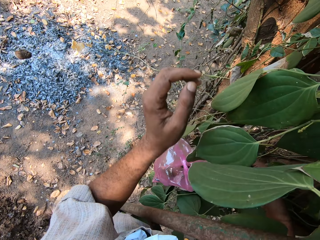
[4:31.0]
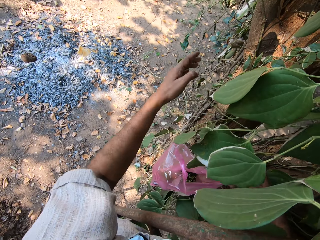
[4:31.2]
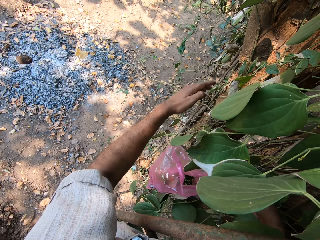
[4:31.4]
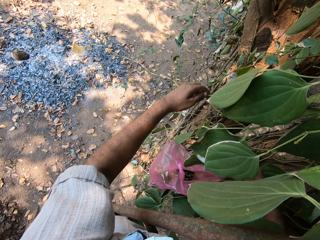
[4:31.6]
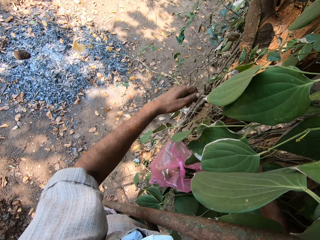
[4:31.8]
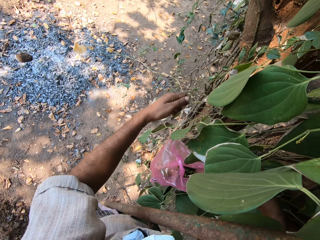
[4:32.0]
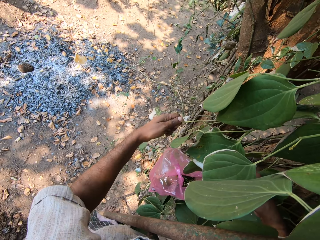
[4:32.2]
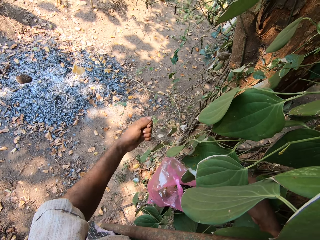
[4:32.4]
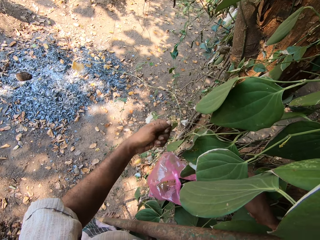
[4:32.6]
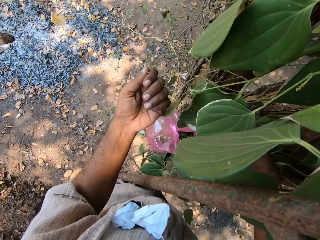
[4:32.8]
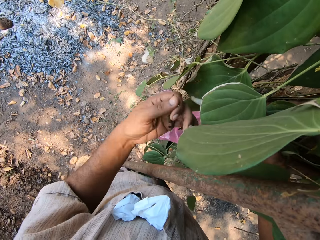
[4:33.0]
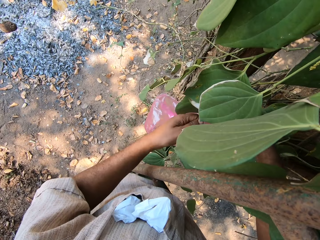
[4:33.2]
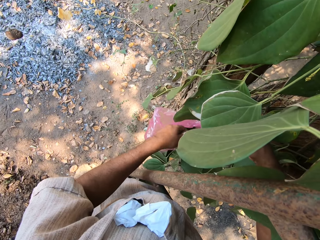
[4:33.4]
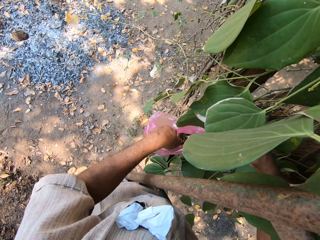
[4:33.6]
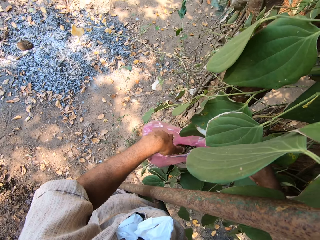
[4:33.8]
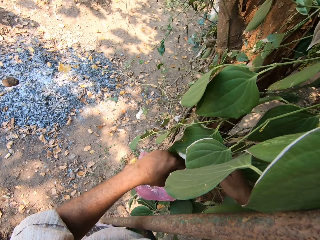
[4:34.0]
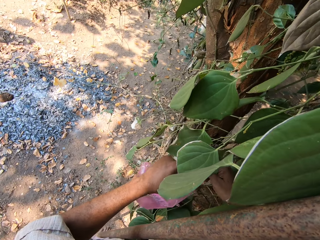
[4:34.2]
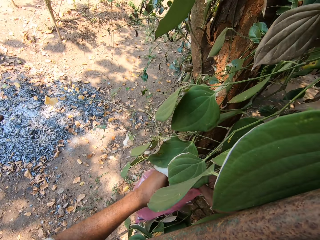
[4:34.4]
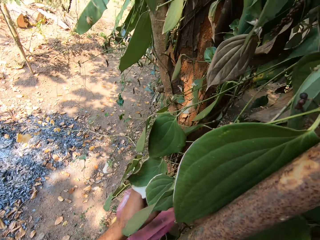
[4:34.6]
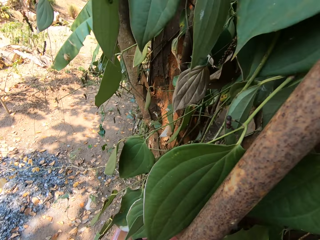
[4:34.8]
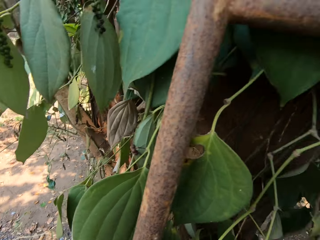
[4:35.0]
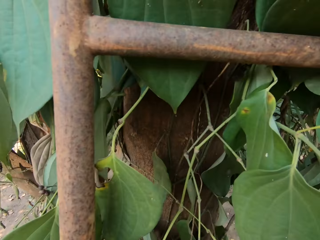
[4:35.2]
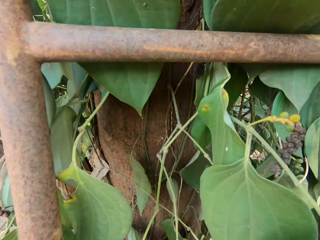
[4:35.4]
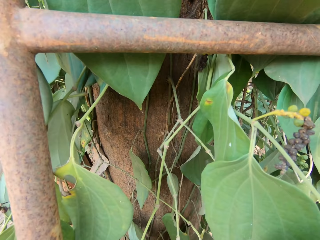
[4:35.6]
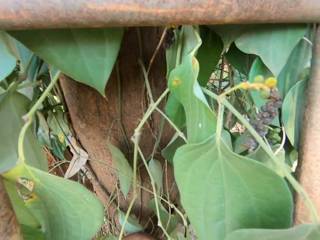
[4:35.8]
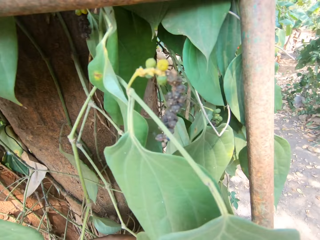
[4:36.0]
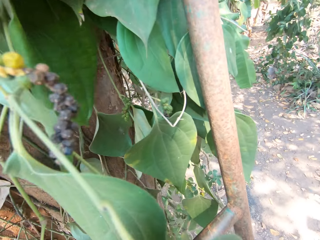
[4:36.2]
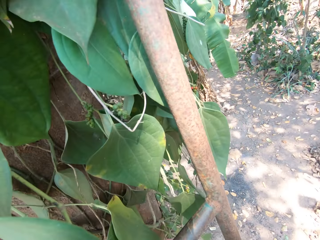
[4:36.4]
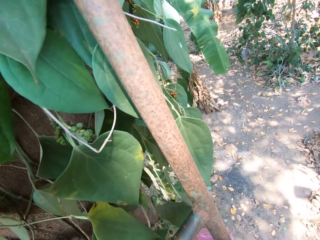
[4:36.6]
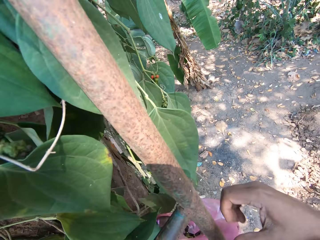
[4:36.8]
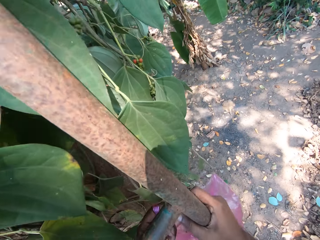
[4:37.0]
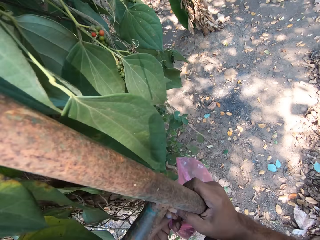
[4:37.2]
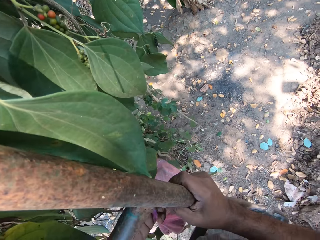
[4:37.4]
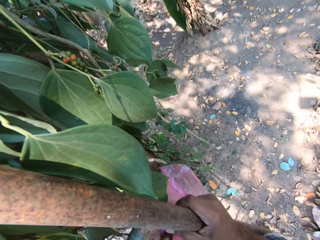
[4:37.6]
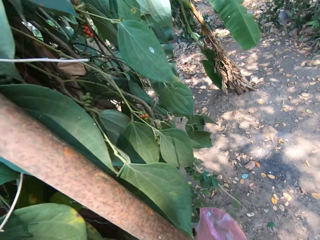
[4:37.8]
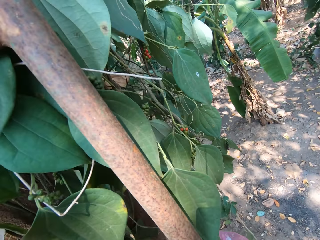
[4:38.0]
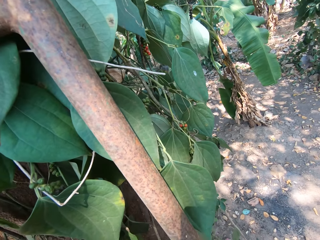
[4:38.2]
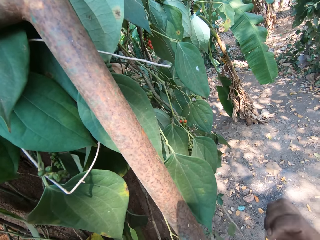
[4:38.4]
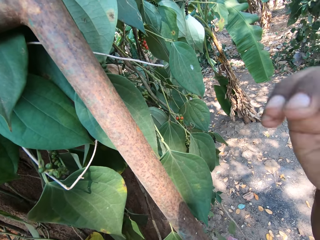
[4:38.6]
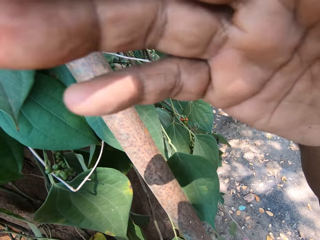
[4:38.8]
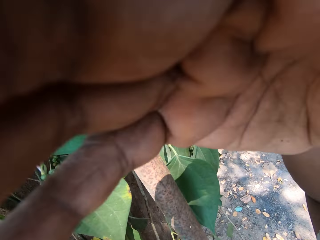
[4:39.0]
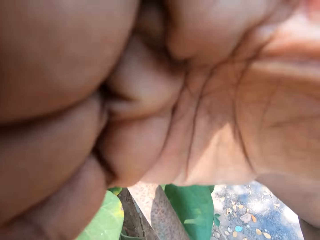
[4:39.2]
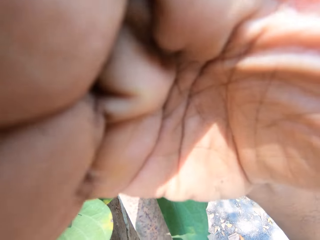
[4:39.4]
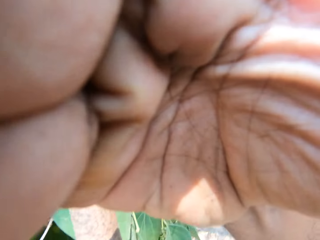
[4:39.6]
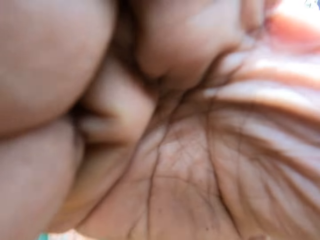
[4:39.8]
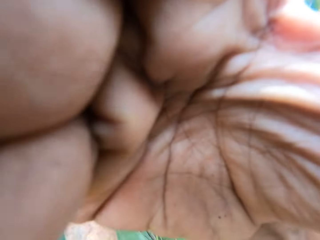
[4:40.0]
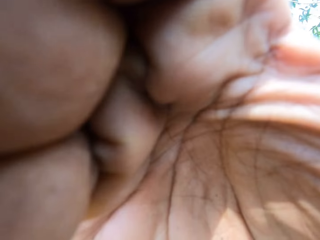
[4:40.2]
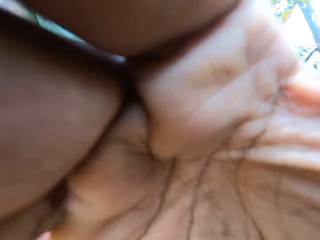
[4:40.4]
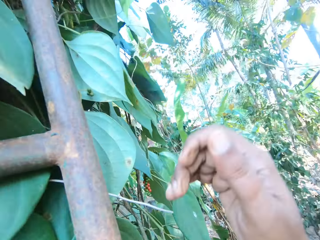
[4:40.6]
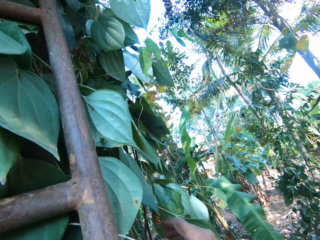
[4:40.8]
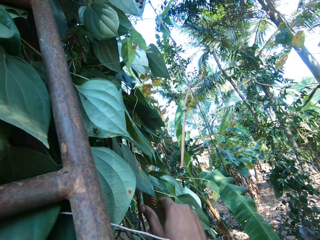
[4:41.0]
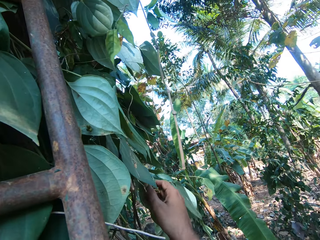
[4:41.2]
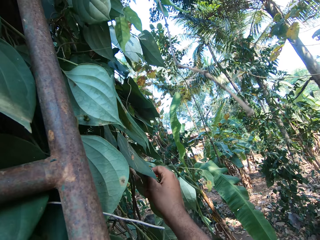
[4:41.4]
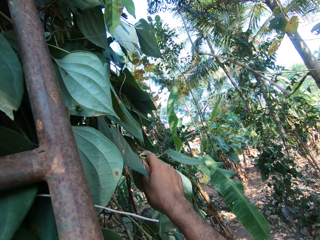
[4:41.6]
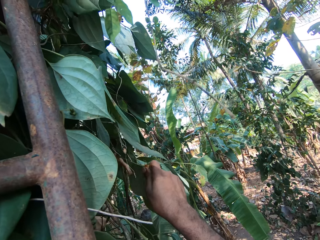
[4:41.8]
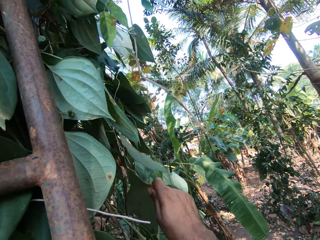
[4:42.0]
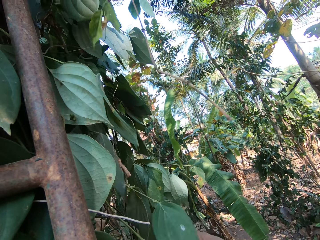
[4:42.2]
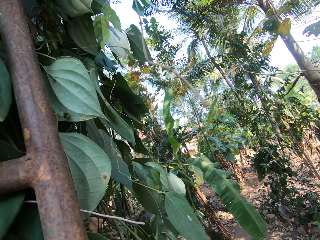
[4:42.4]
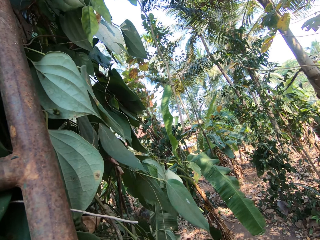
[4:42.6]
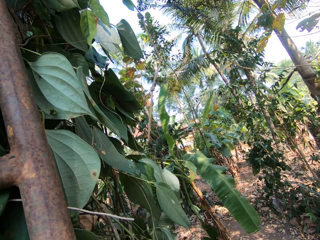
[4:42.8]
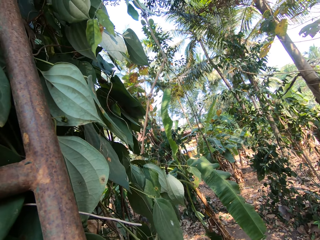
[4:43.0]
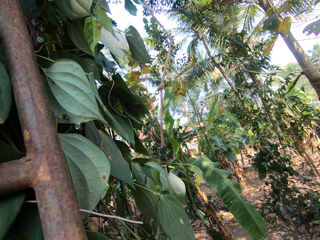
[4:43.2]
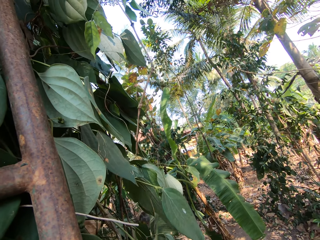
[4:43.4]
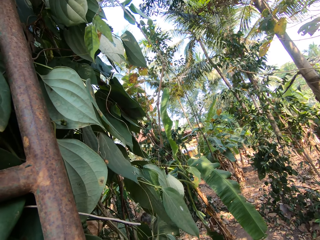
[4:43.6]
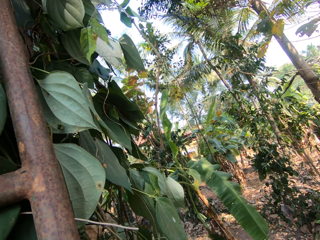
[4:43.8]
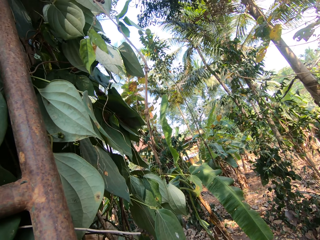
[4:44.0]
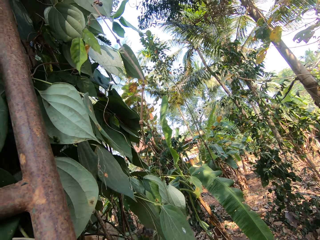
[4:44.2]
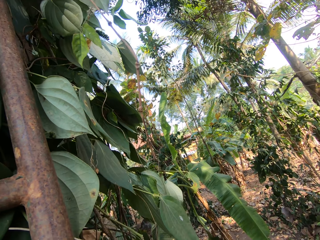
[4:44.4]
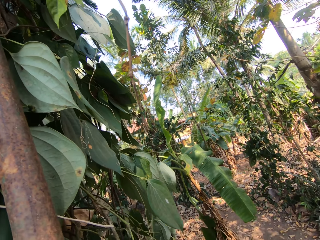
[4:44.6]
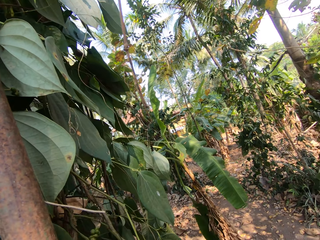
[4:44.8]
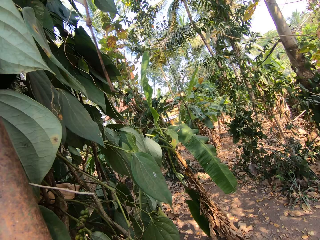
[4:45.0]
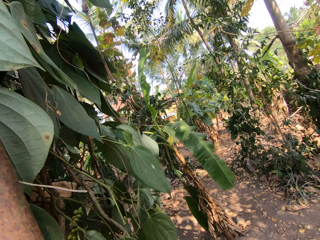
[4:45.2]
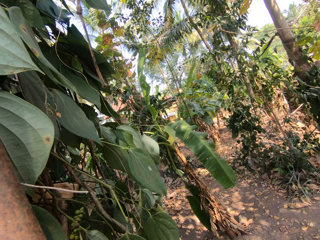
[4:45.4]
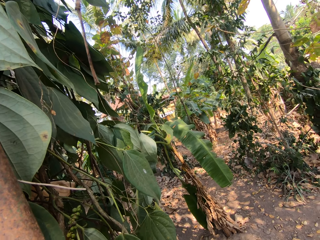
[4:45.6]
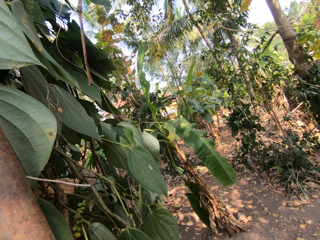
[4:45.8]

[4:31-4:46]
The camera wearer plucks fruits from the tree with his left hand. He drops the fruit in his left hand in the plastic bag in his right hand. He adjusts the head camera on his head with his right hand. He plucks the fruits from the tree with his right hand. He looks around. He drops the fruit in his right hand in the plastic bag in his left hand.

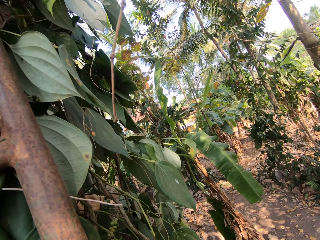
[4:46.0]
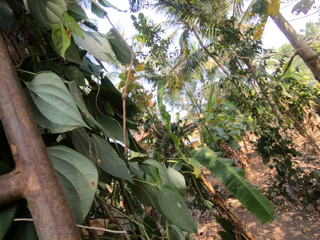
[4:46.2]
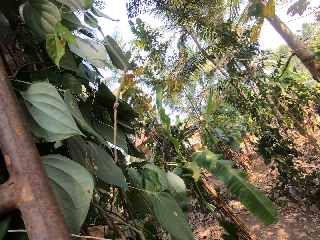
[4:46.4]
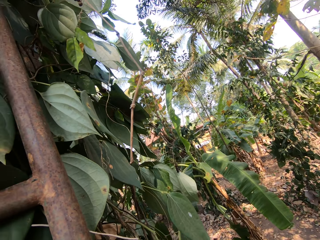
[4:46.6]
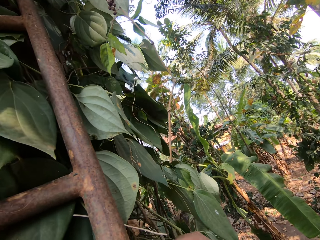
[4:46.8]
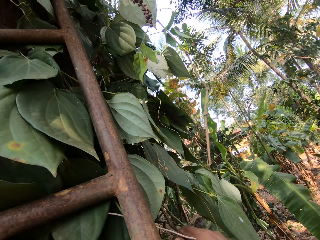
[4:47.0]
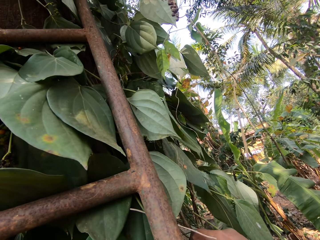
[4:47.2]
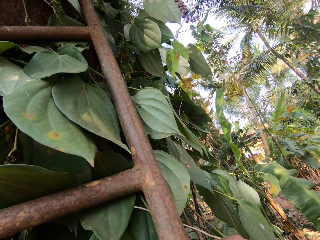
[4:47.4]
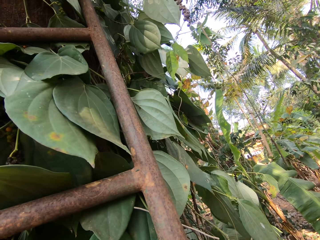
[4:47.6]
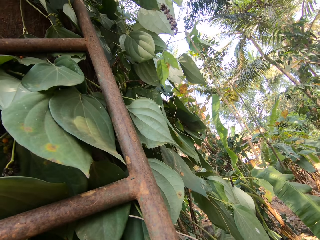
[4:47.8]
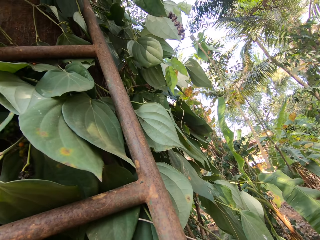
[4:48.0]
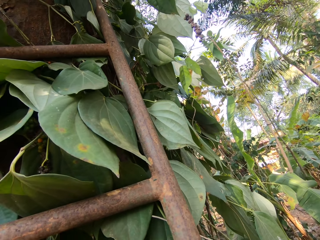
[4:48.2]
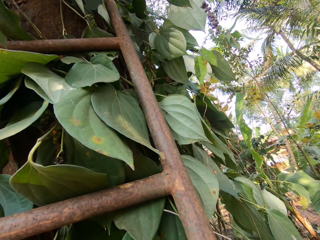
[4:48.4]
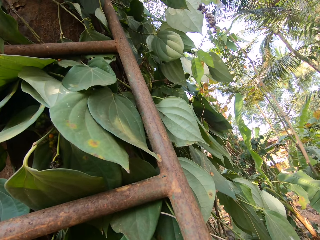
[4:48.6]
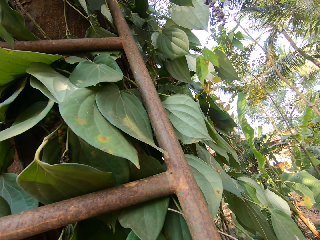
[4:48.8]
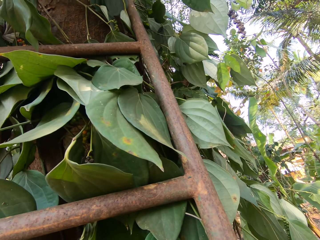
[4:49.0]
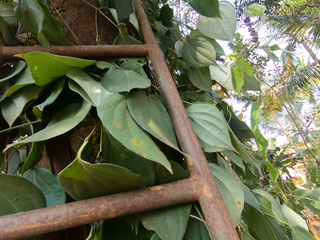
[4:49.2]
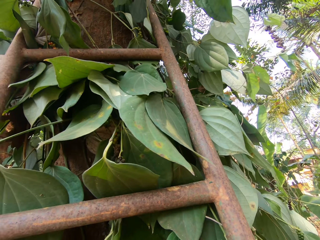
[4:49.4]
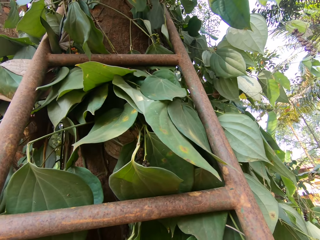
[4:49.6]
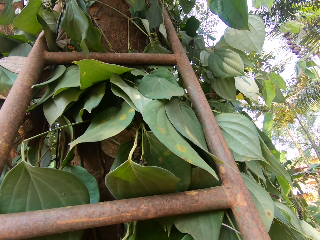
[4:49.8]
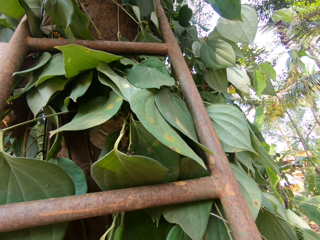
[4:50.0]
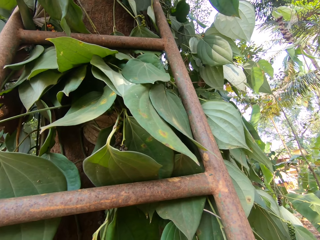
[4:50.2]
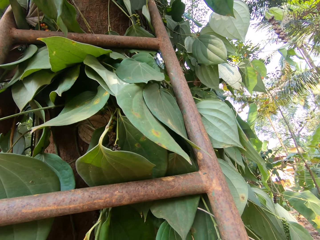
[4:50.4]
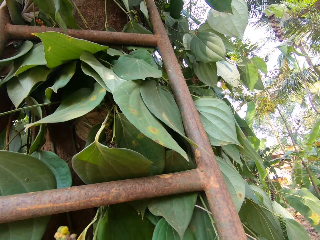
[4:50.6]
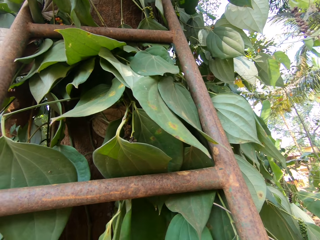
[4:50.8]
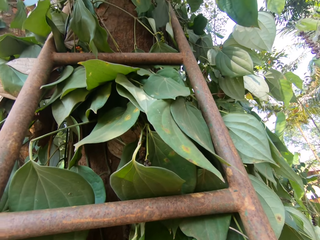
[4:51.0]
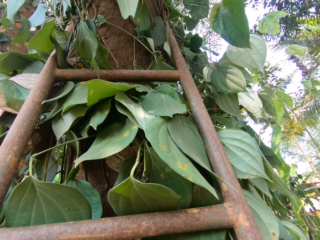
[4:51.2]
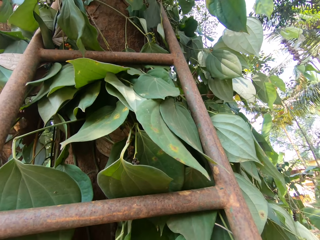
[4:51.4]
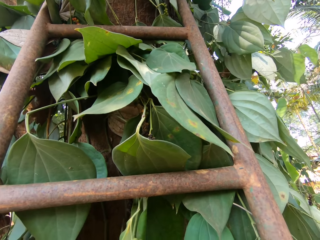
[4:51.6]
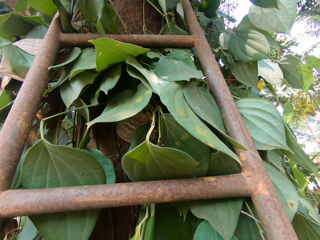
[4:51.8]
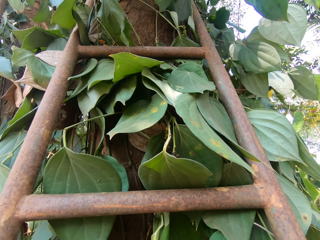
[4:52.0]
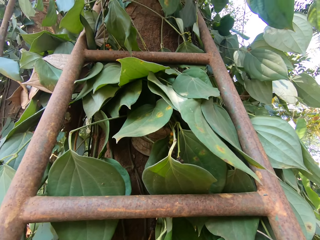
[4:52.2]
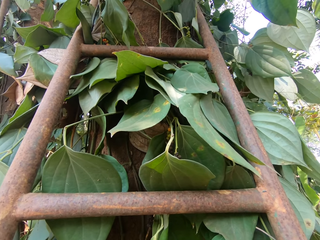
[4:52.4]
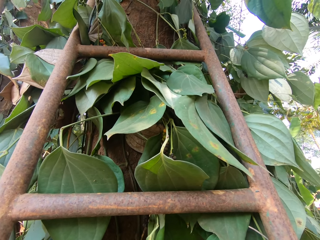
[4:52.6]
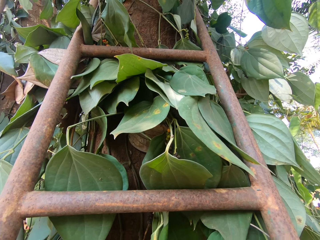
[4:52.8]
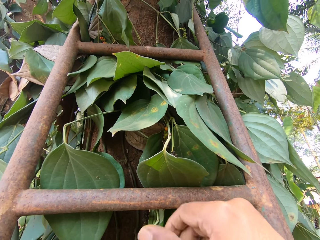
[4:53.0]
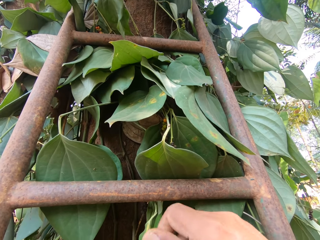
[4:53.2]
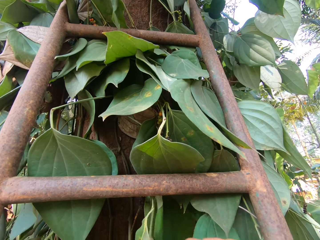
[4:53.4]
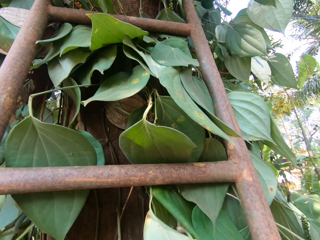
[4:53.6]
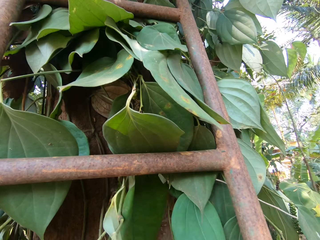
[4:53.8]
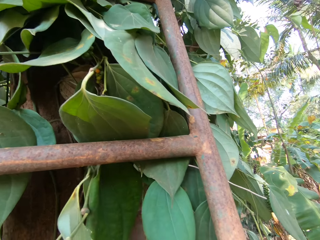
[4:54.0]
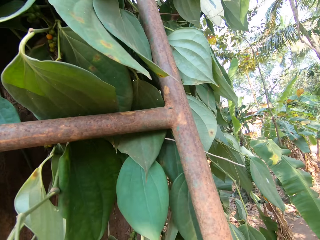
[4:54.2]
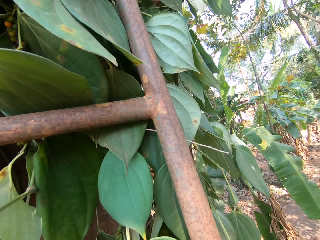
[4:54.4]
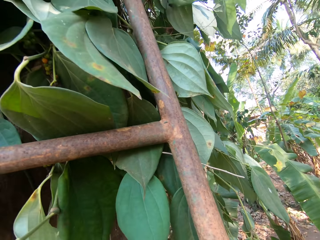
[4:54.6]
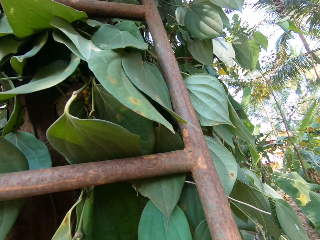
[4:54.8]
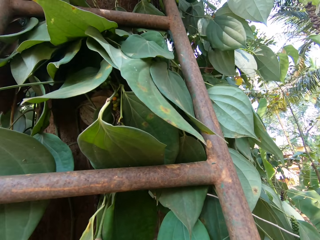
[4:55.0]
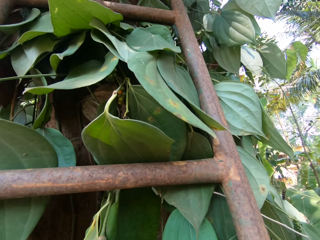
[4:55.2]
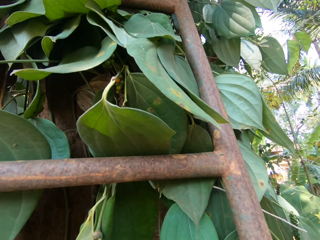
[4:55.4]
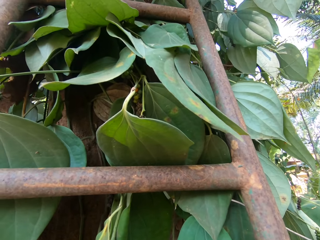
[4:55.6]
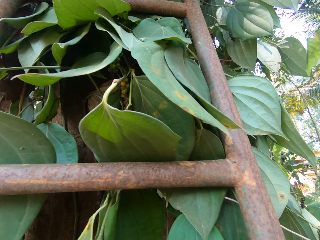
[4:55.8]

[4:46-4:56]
The camera wearer looks around. He plucks the vegetable on top of the tree. He cuts a leaf from the tree with his right hand.
